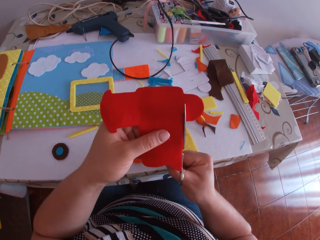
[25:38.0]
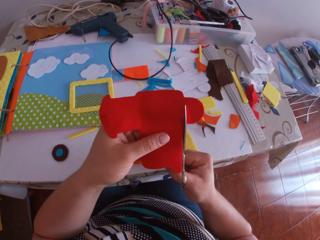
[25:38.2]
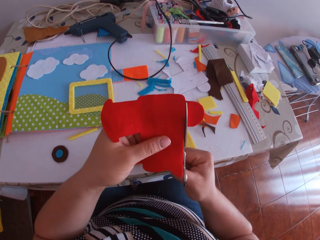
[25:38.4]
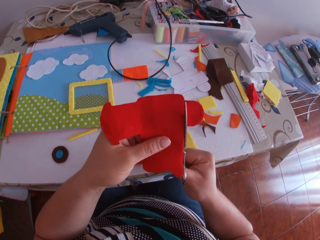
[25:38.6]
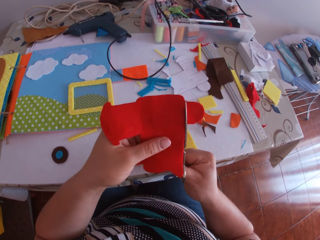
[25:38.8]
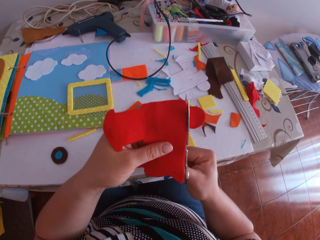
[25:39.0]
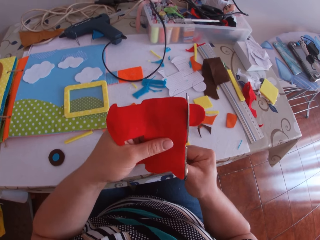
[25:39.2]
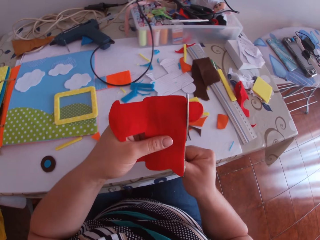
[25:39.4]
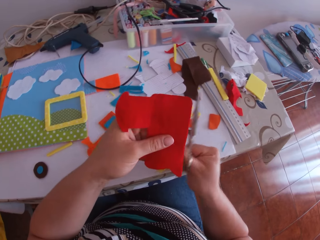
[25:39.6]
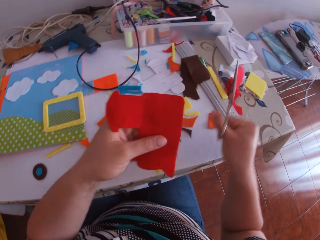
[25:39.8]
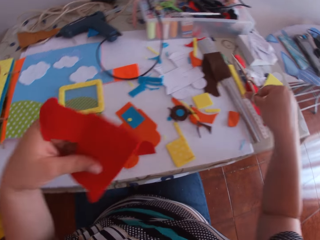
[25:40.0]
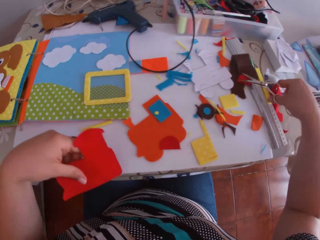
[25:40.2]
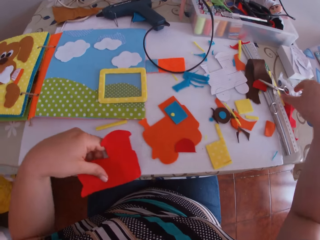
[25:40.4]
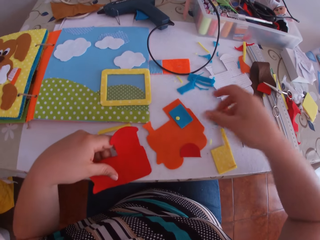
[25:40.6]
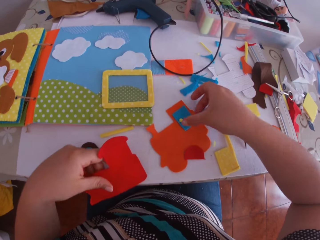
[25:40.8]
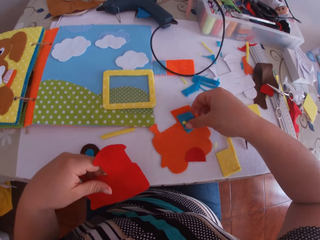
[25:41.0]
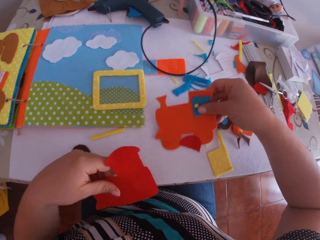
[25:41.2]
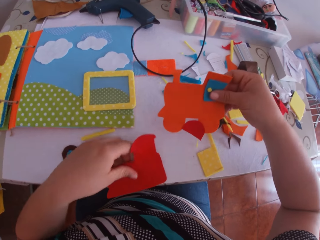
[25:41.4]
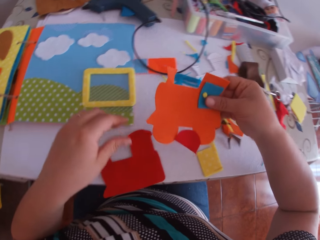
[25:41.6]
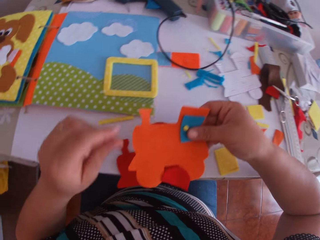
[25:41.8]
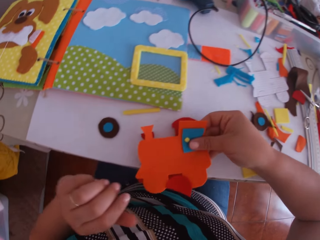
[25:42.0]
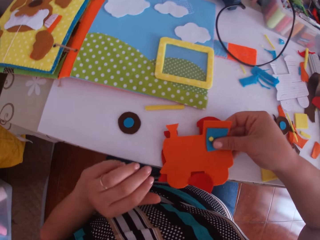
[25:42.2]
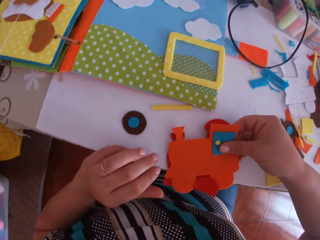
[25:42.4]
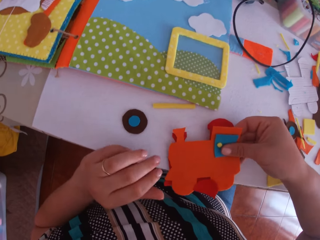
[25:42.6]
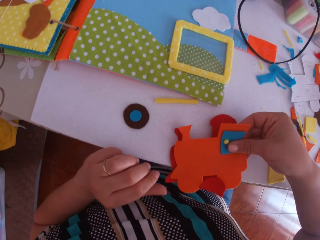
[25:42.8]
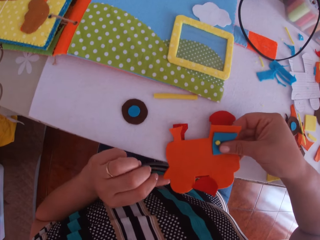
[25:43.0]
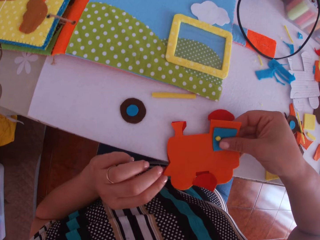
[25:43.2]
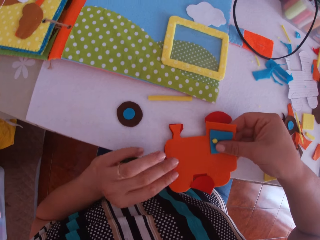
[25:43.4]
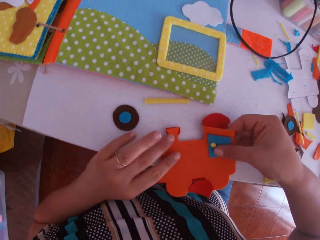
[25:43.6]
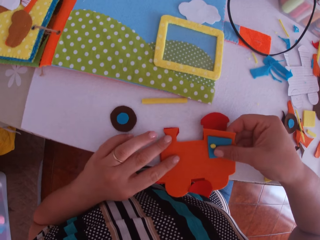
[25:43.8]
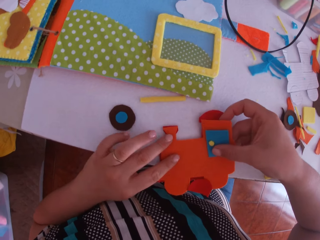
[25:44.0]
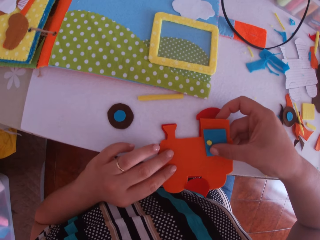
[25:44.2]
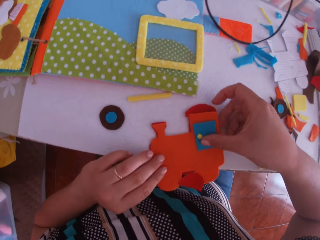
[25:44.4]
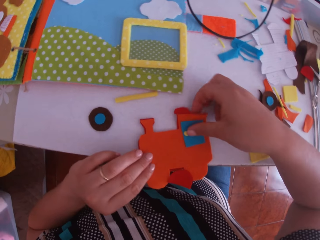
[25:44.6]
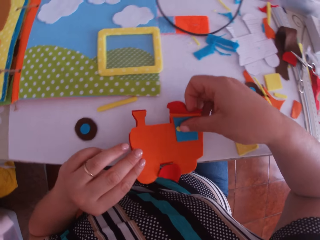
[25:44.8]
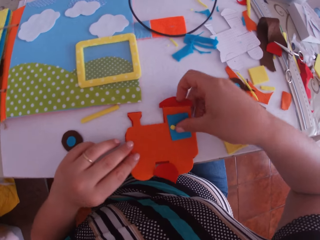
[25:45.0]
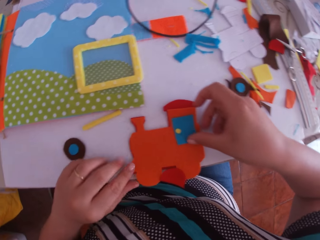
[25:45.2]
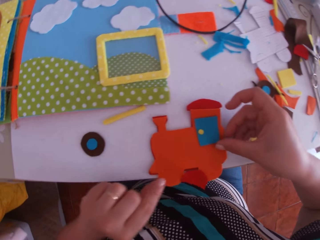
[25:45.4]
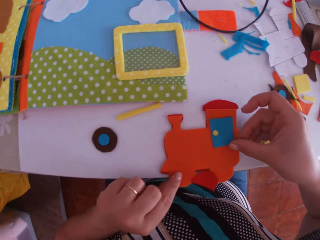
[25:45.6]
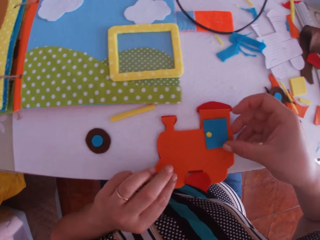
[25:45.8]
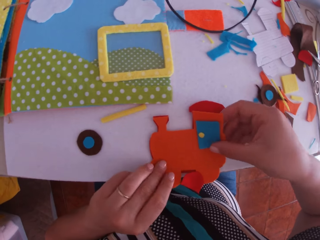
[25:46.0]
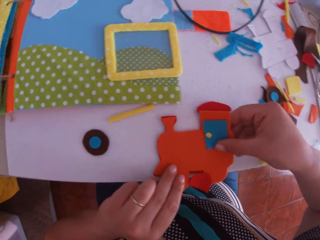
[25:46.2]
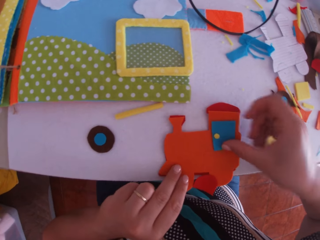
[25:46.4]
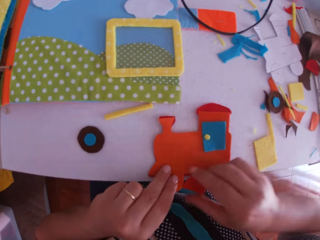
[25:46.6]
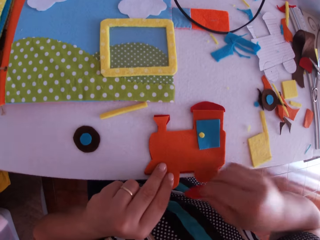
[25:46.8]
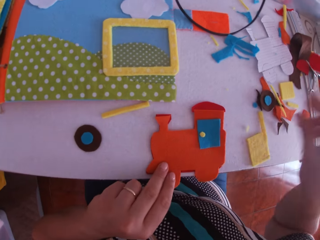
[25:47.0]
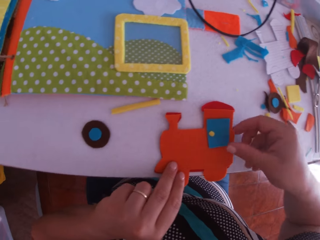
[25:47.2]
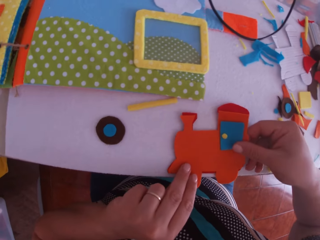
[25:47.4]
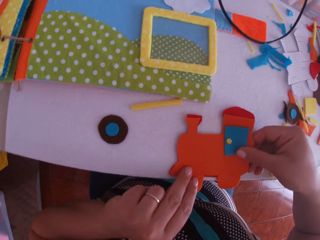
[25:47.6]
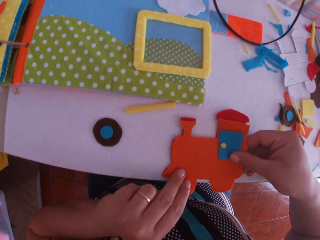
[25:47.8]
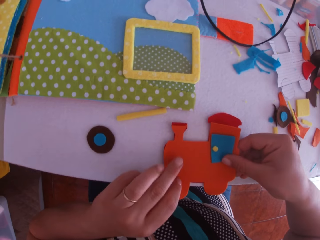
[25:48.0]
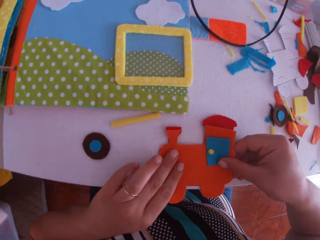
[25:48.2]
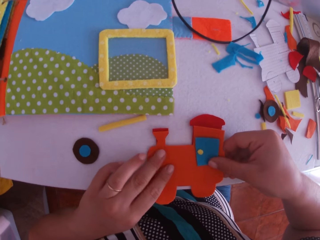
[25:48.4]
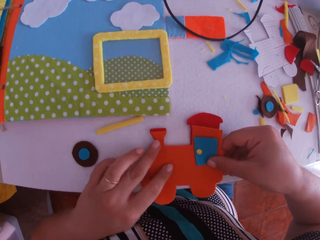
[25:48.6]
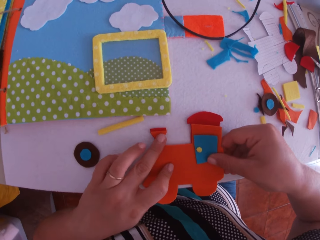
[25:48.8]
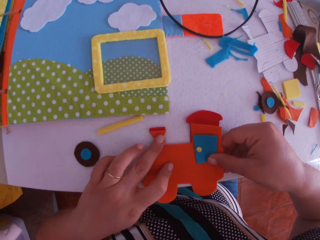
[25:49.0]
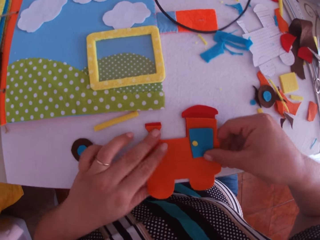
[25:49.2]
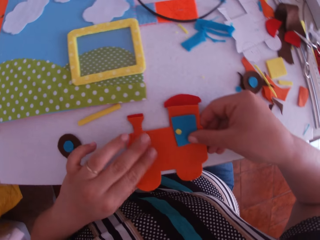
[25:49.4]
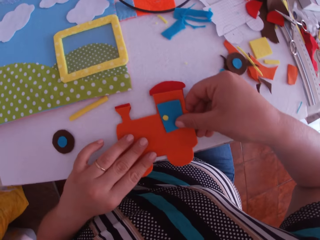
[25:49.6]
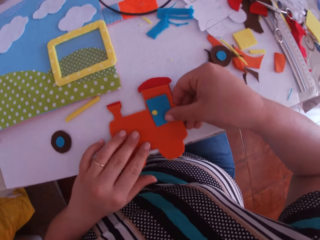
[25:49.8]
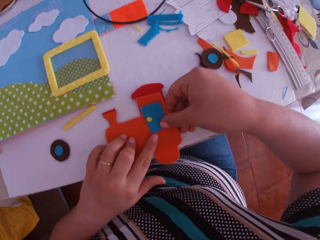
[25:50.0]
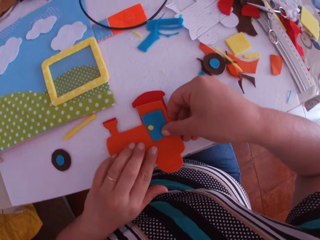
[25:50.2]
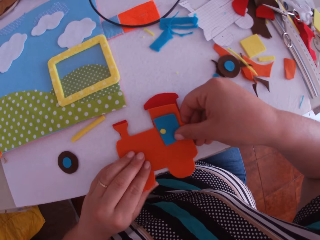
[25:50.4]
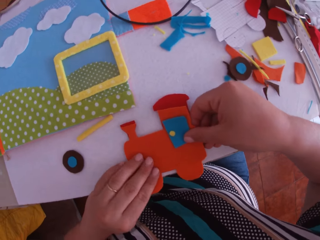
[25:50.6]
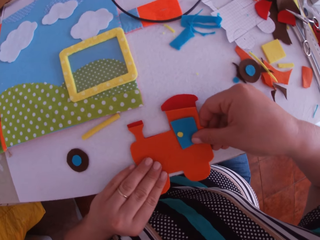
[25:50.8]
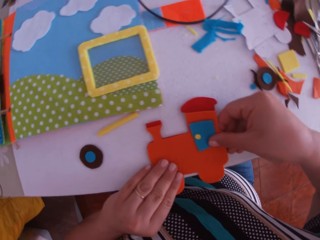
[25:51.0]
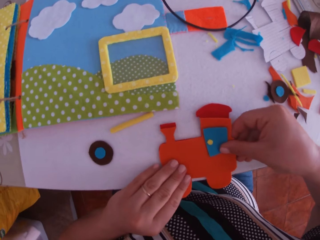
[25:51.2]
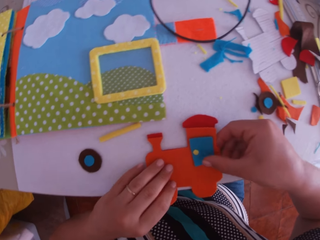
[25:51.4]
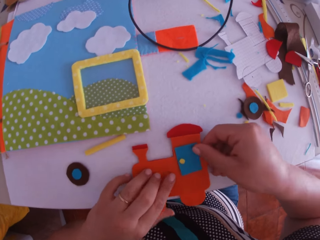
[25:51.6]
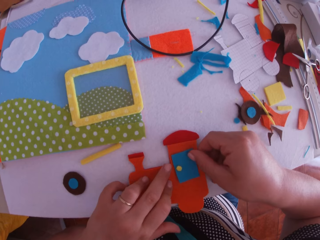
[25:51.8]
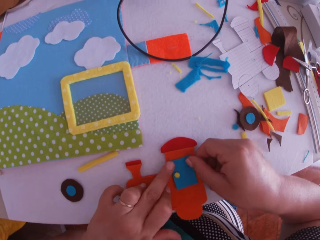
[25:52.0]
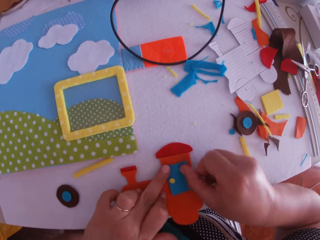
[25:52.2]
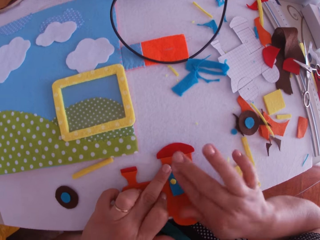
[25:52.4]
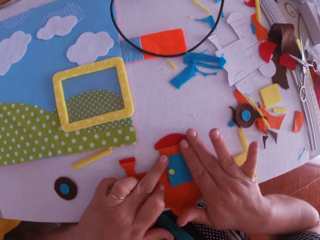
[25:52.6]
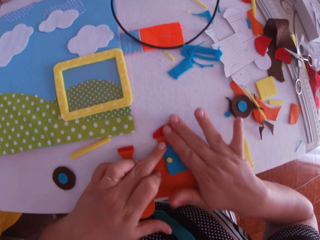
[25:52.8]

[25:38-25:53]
The camera wearer swings her hand. She places the scissors on the table with her right hand. She picks an orange cardboard from the table with her right hand. She swings her hand. She places the orange cardboard on the red cardboard with her right hand. She holds the felt train craft and touches the felt train craft. She throws a piece of cardboard on the table with her right hand. She stares at the felt train craft. She adjusts the paper train with both hands. She touches the felt train craft.

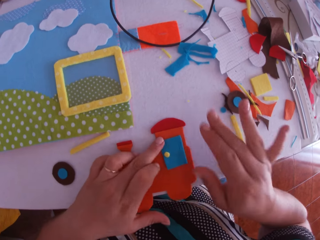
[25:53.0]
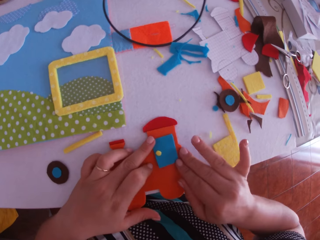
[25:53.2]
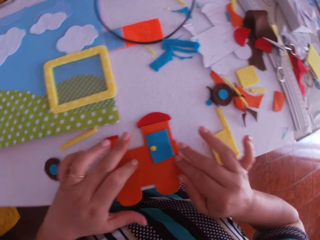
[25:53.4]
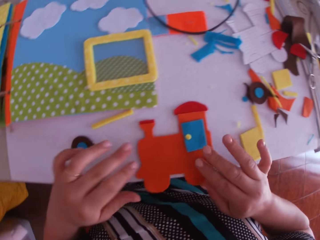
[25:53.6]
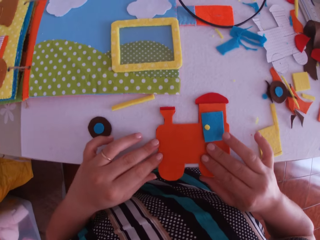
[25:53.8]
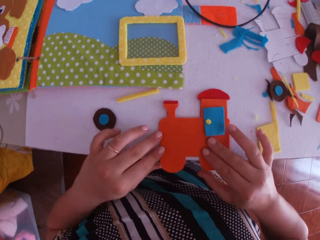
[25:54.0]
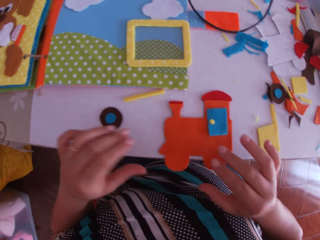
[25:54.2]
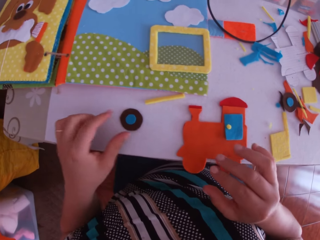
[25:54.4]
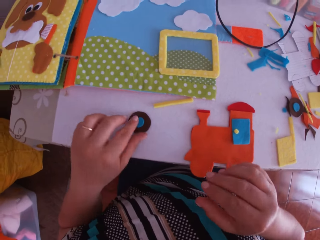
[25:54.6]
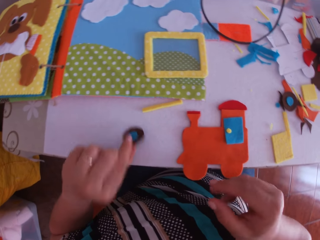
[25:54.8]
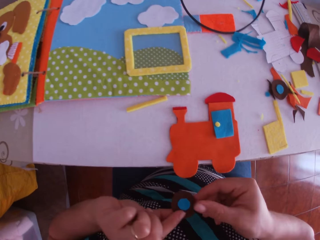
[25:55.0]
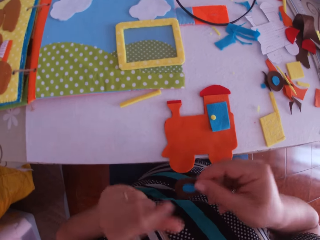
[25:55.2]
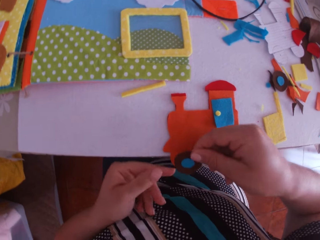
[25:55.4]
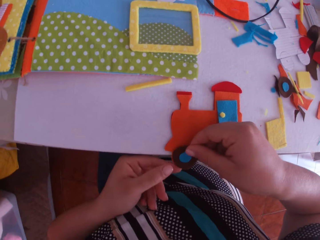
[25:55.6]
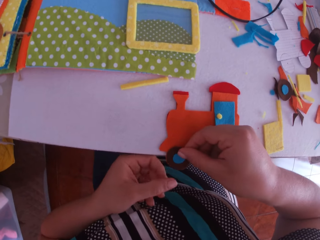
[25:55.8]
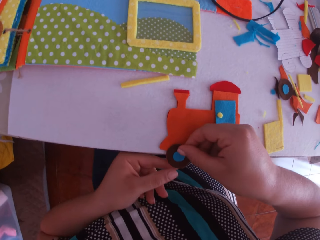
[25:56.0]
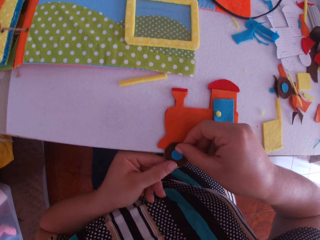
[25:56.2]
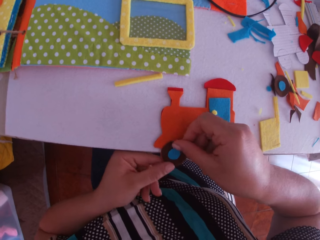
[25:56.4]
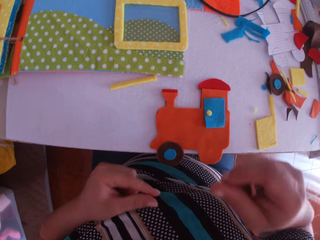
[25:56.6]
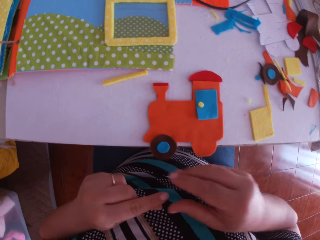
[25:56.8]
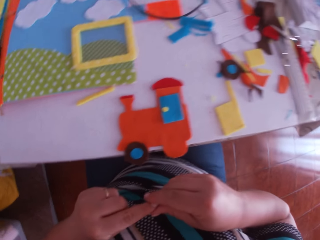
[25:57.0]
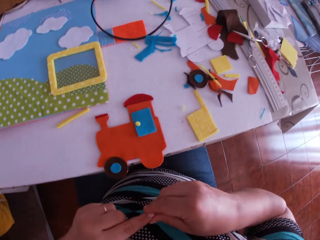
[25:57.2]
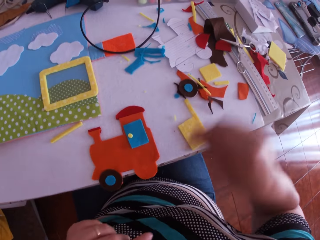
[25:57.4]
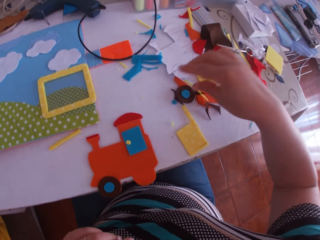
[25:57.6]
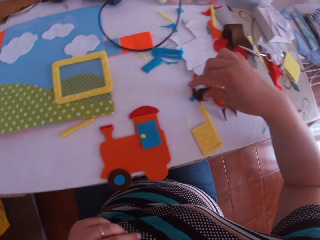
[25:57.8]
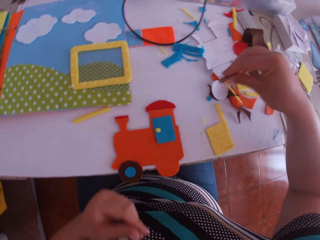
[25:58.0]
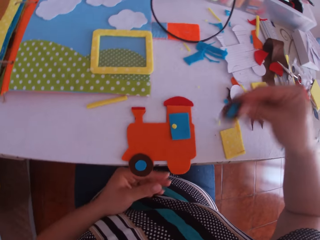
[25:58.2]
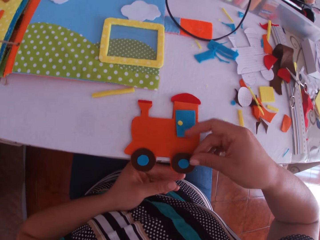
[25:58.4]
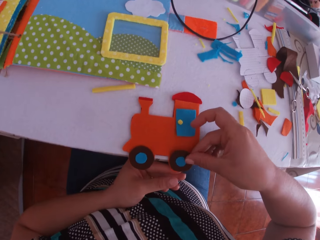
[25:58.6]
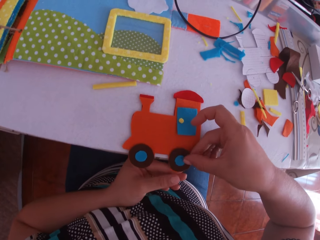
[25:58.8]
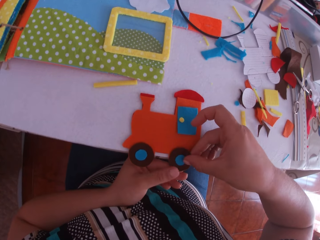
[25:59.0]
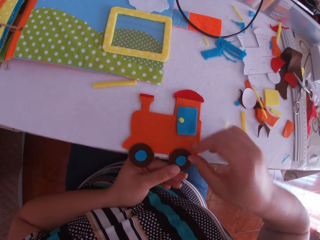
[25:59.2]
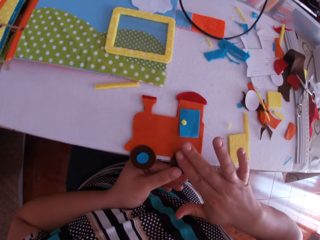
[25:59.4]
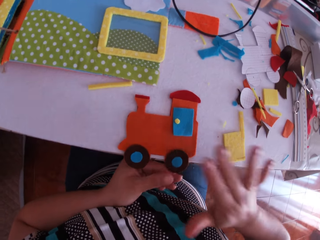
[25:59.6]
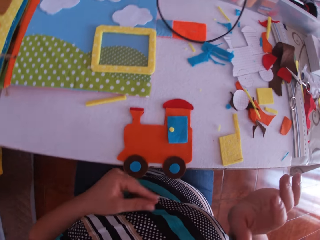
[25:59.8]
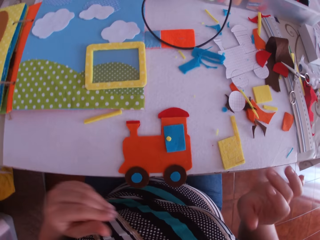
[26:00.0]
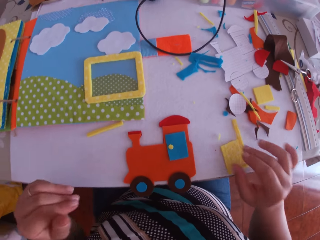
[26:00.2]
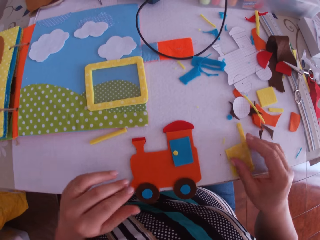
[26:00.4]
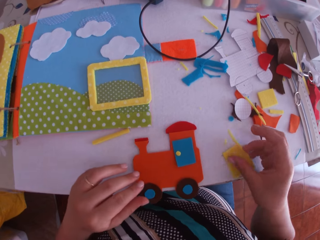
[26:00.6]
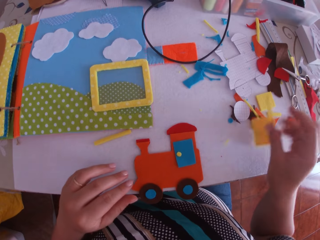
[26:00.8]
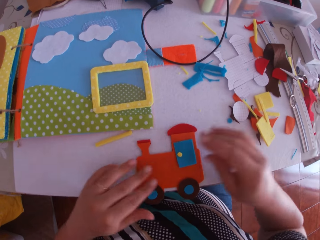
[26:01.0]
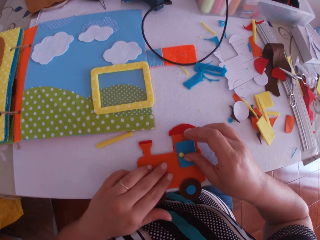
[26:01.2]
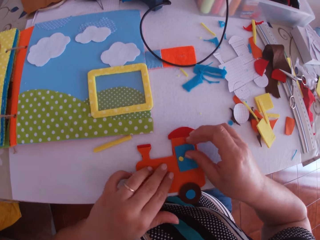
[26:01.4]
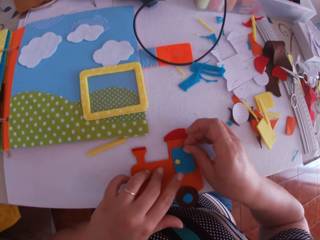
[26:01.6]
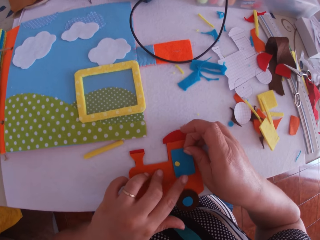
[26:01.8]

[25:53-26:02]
The camera wearer swings her hand. She picks the circular shape cardboards or felt train craft tires with her left hand. She transfers the circular shape cardboards from her left hand to her right hand. She holds the felt train craft tire. She swings her hand. She places the circular shape cardboards on the paper train with her right hand. She swings her hand. She holds her left index finger with her right thumb and index finger. She picks the circular shape cardboards on the table with her right hand. She places the circular shape cardboards on the paper train with her right hand. She touches the felt train craft tire. She swings her hand. She picks a yellow cardboard on the table with her right hand. She throws the yellow cardboard on the table with her right hand. She swings her hand. She adjusts the paper train with both hands. She touches the felt train craft.
